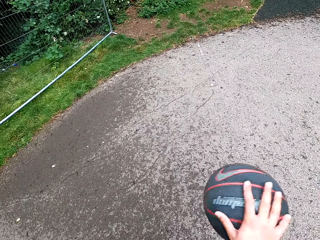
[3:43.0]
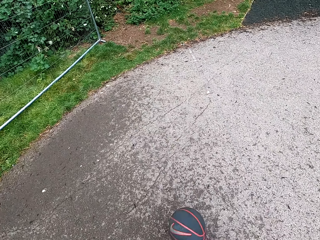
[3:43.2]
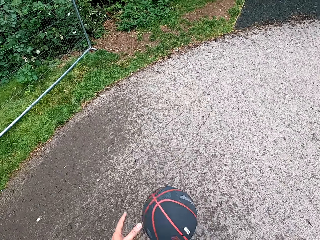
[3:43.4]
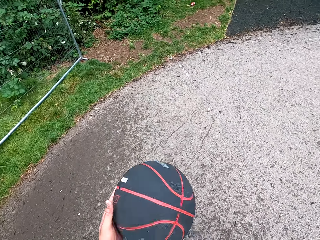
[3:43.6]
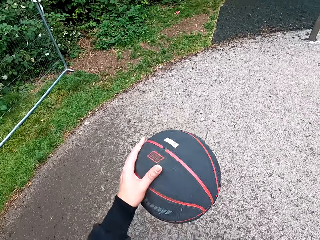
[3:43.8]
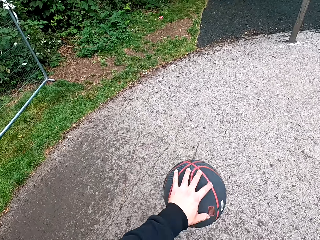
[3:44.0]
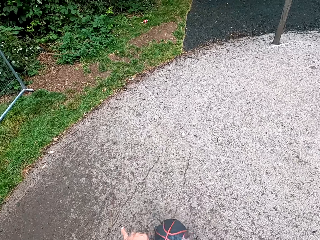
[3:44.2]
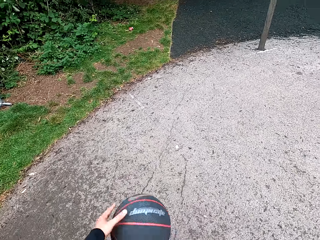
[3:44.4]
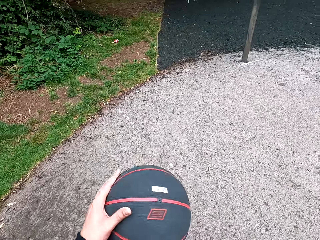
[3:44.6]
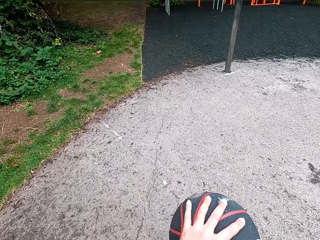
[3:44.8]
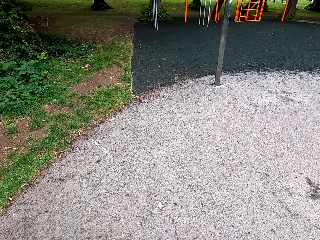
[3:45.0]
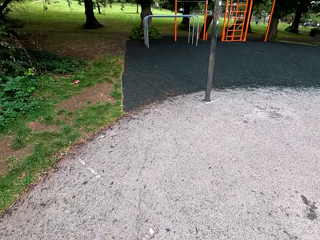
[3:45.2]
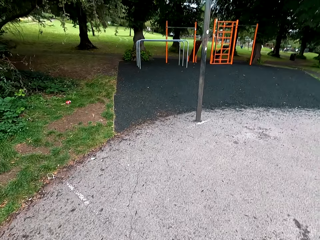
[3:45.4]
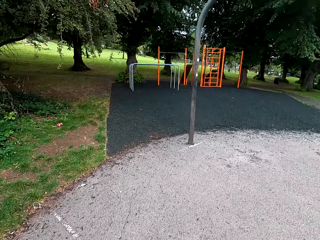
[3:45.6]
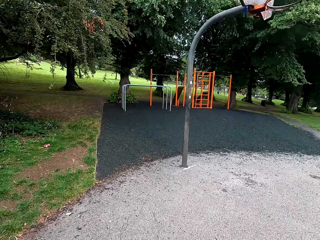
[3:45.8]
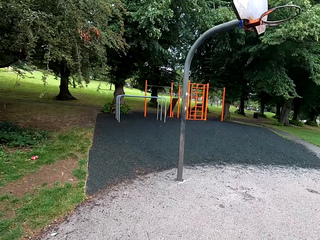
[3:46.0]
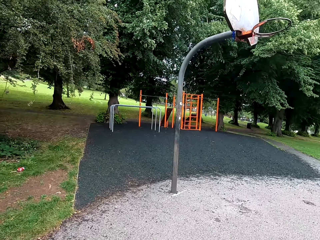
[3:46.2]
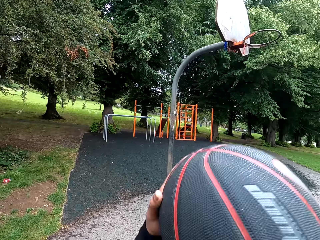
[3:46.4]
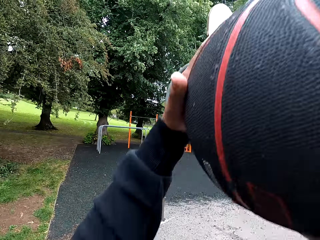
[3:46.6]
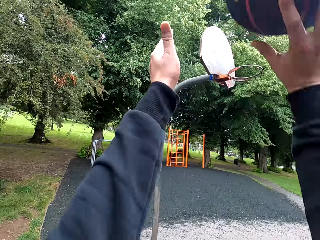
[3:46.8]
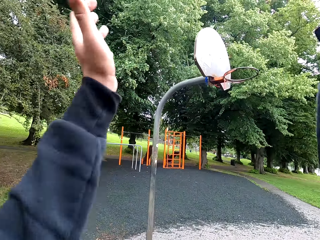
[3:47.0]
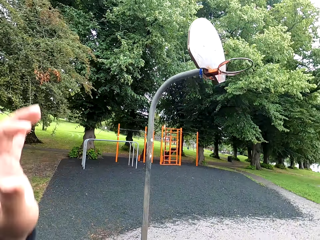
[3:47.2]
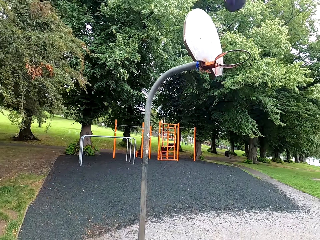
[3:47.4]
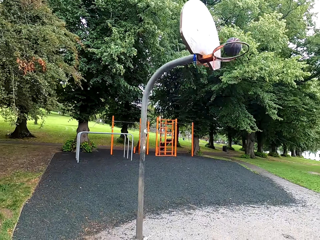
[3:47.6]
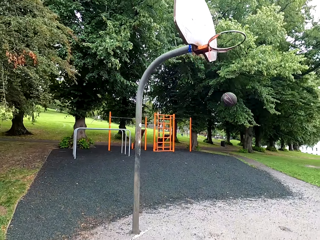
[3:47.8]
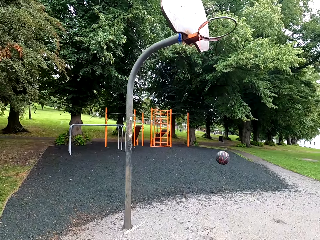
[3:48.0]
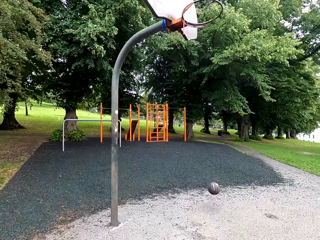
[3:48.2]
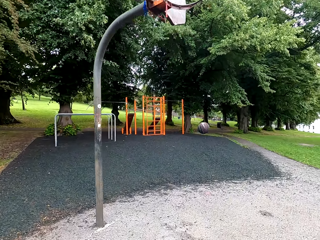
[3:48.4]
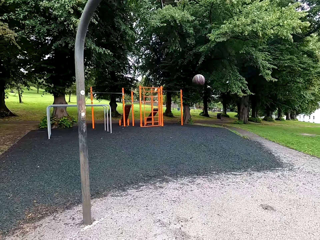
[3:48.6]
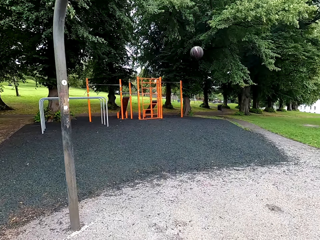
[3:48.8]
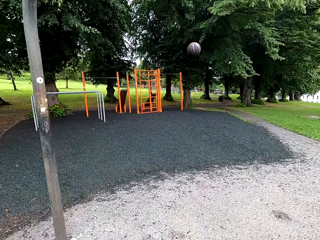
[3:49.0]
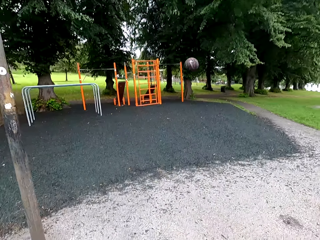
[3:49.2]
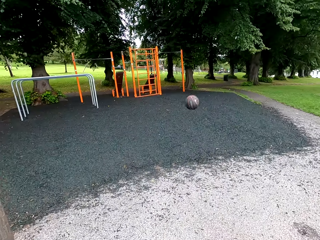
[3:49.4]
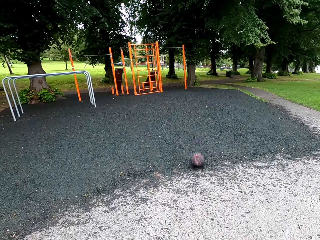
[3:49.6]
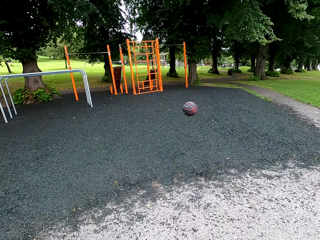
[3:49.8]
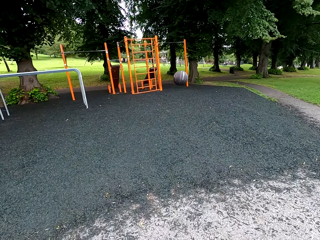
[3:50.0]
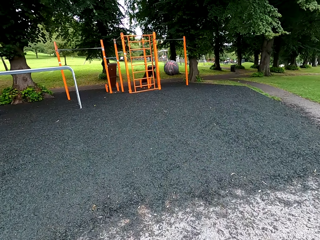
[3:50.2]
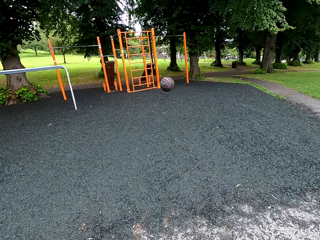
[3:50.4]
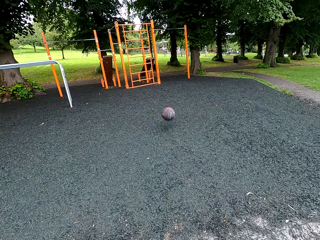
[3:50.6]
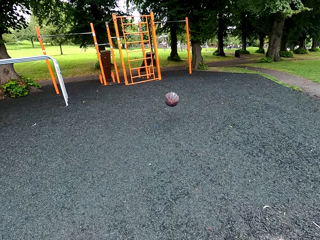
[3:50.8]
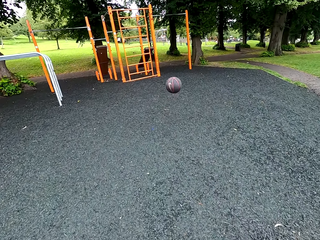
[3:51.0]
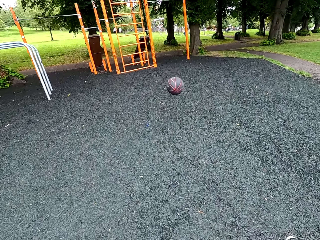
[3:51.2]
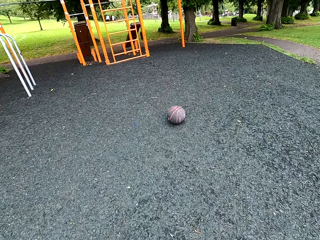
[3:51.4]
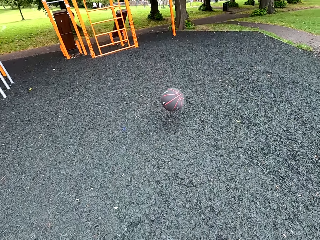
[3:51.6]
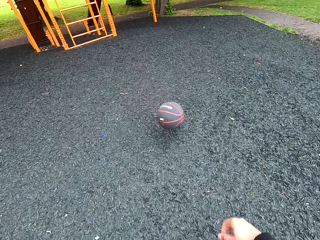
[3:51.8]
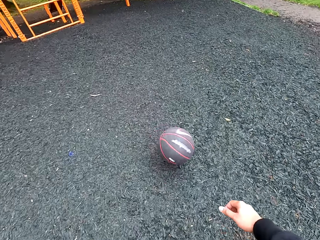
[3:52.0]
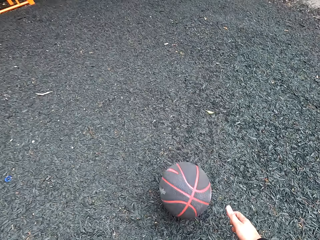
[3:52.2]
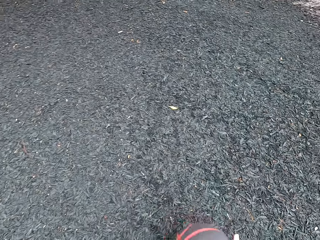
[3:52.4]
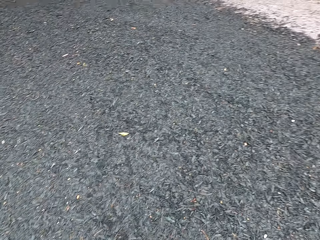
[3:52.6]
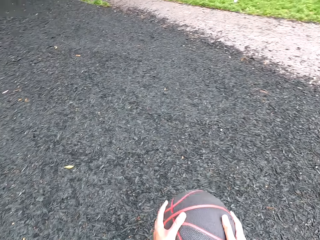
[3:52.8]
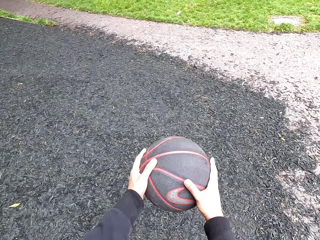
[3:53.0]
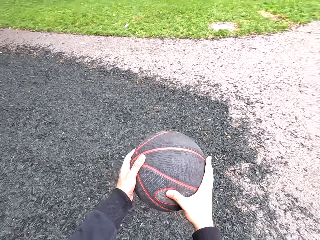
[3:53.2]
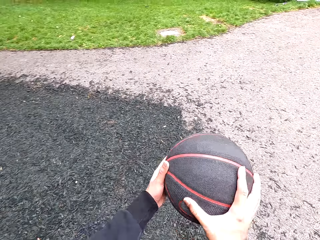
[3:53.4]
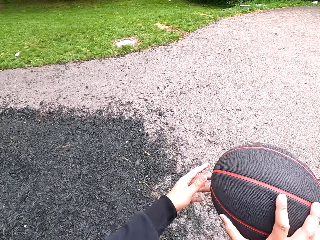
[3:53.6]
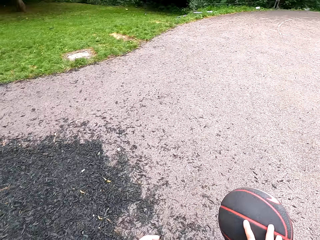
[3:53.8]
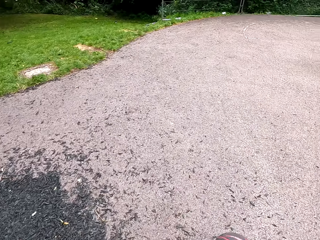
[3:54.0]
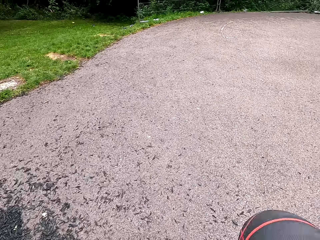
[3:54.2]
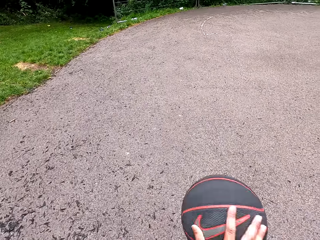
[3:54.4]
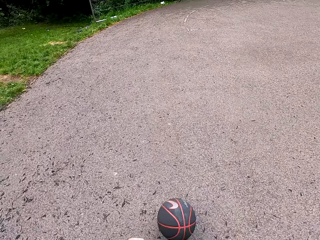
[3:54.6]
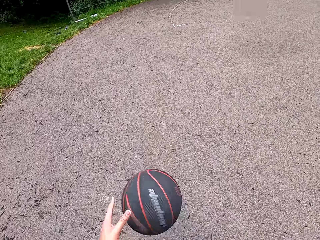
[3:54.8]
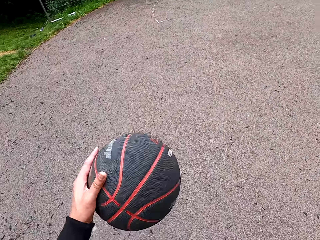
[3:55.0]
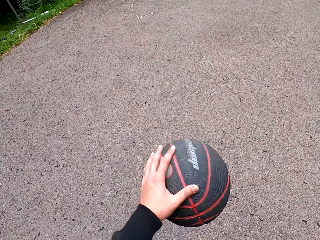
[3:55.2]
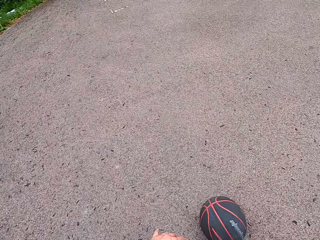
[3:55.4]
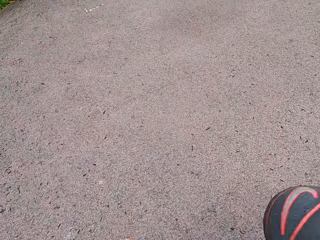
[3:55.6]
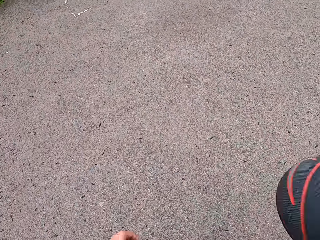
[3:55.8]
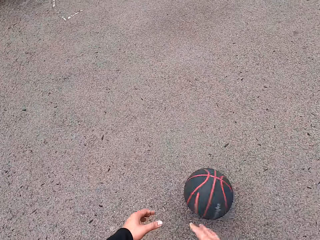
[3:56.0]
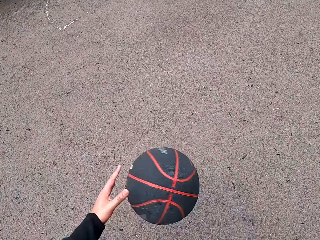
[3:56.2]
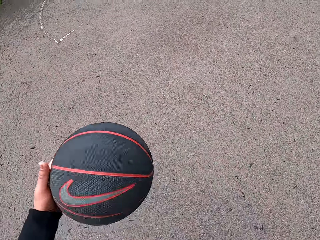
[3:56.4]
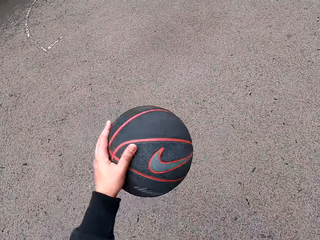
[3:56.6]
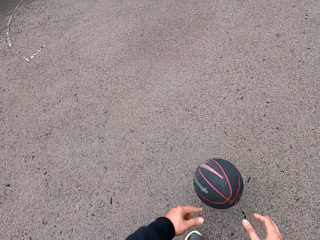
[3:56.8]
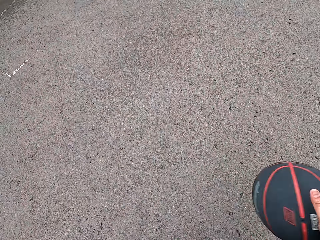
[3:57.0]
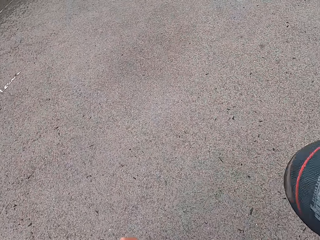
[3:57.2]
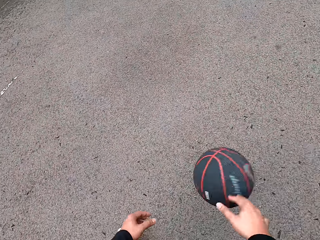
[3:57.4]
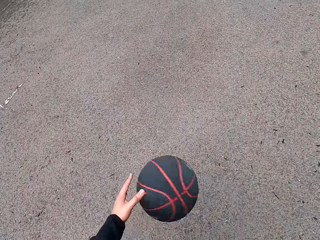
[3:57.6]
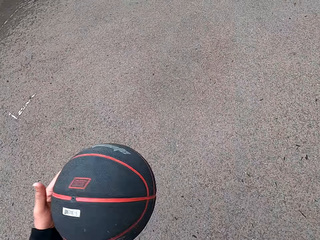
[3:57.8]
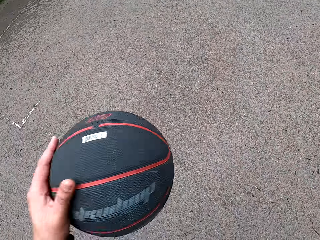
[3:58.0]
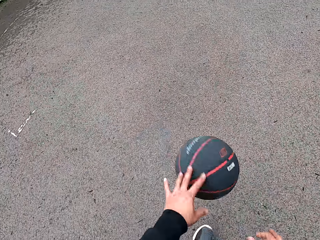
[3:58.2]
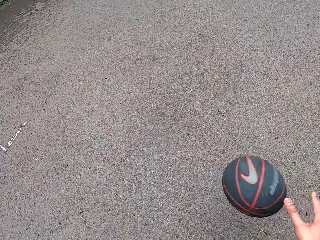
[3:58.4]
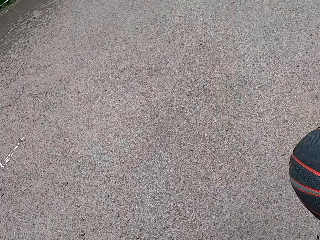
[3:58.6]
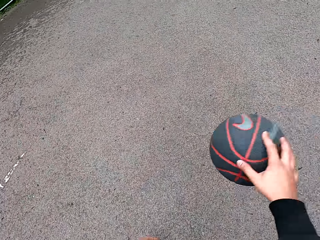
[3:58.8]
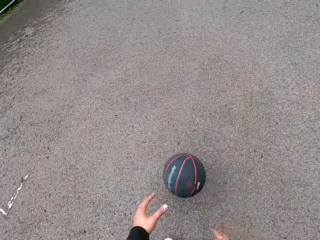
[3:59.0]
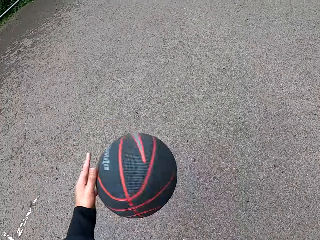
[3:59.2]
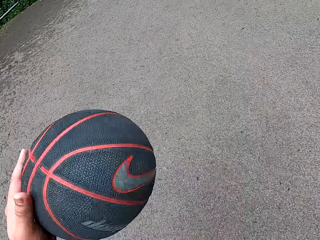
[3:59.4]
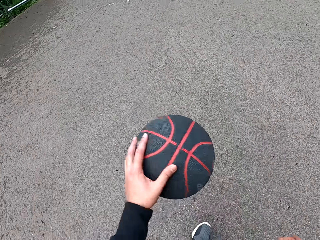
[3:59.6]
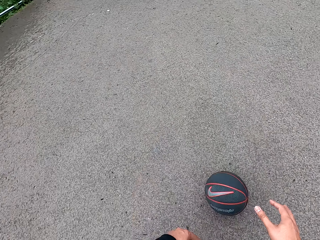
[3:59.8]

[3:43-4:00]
The camera wearer holds the ball up. They throw the ball in the goal post. They play basketball. They take the ball. They play basketball.

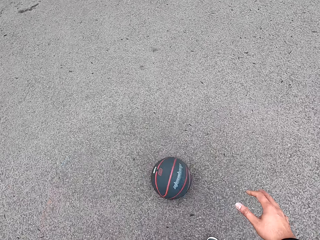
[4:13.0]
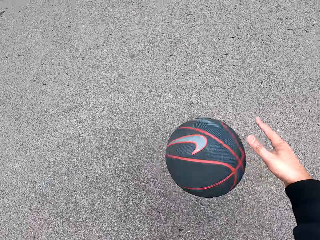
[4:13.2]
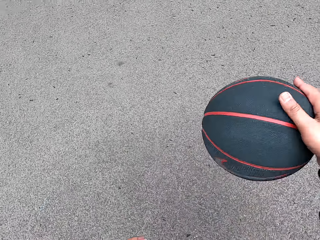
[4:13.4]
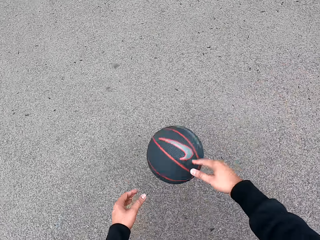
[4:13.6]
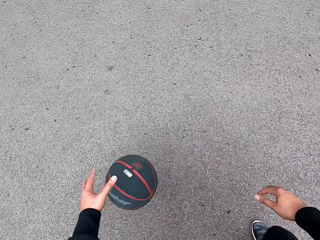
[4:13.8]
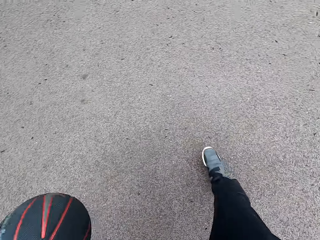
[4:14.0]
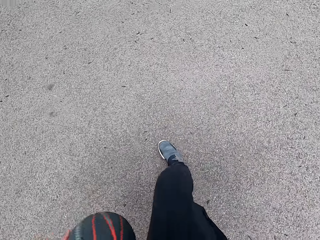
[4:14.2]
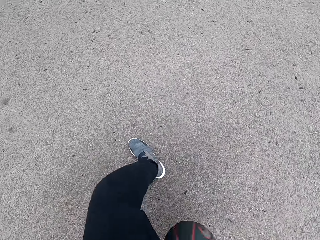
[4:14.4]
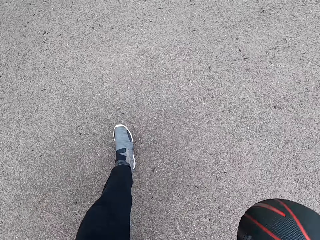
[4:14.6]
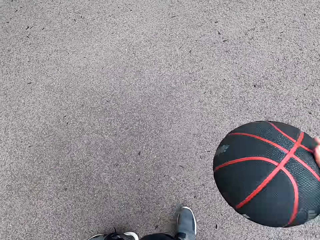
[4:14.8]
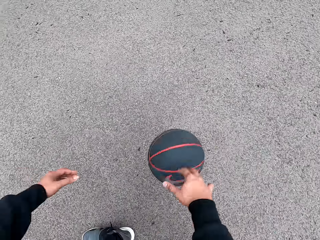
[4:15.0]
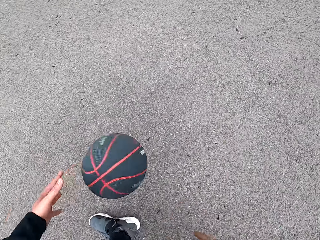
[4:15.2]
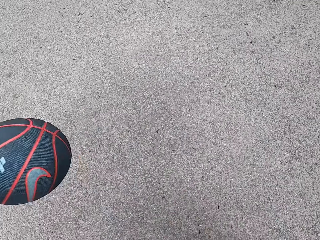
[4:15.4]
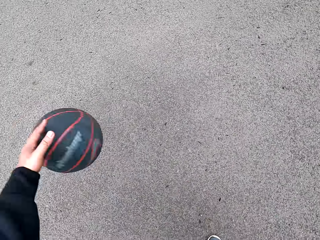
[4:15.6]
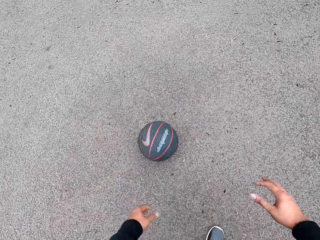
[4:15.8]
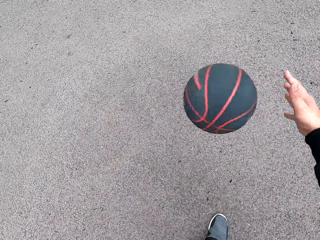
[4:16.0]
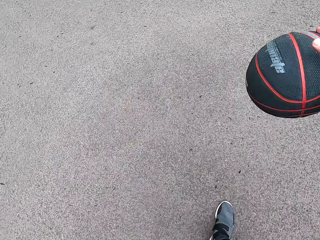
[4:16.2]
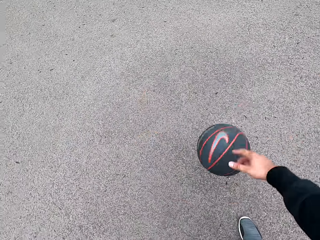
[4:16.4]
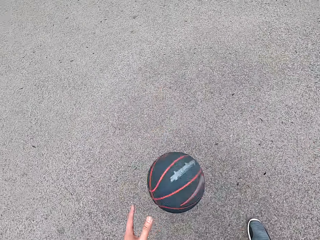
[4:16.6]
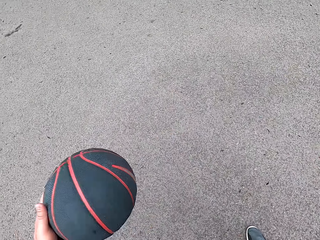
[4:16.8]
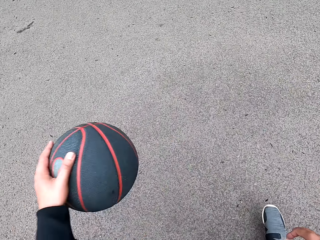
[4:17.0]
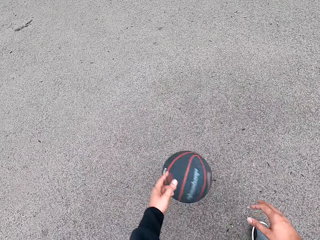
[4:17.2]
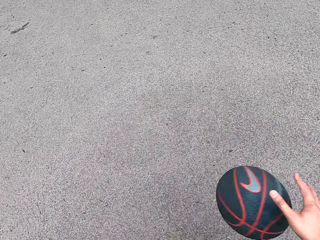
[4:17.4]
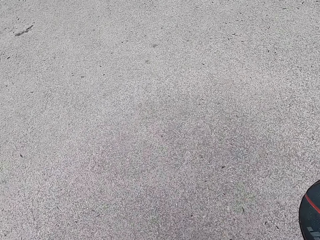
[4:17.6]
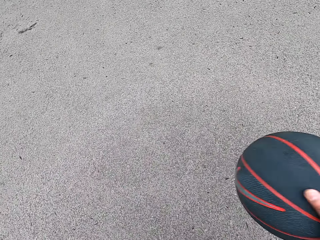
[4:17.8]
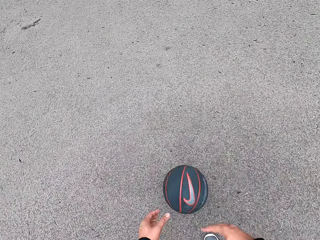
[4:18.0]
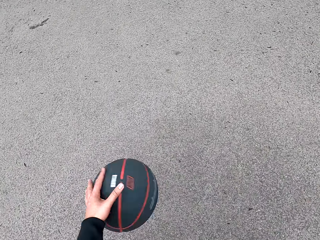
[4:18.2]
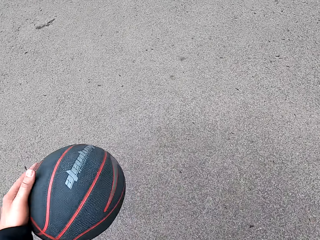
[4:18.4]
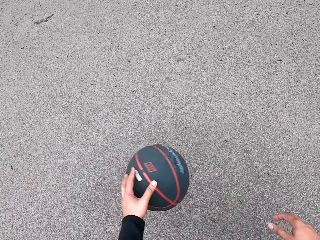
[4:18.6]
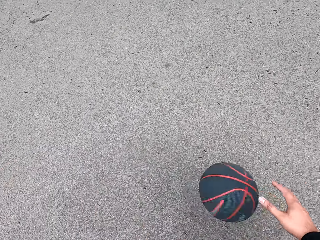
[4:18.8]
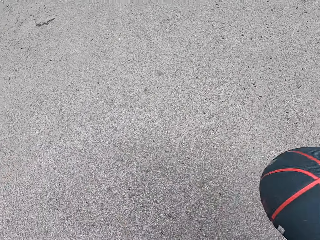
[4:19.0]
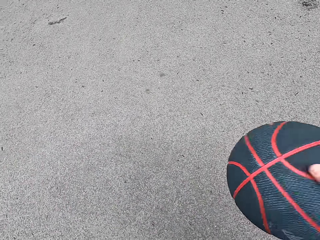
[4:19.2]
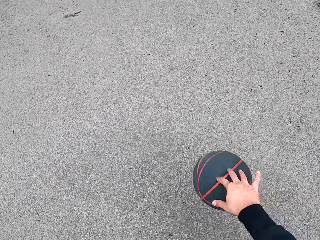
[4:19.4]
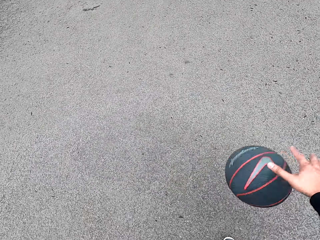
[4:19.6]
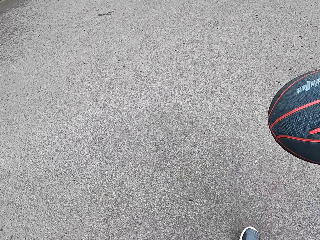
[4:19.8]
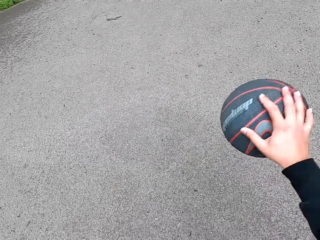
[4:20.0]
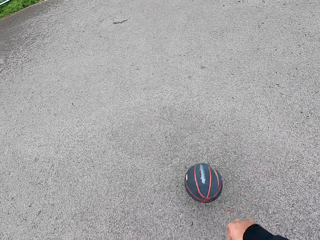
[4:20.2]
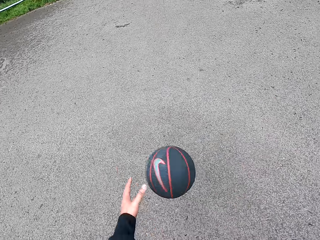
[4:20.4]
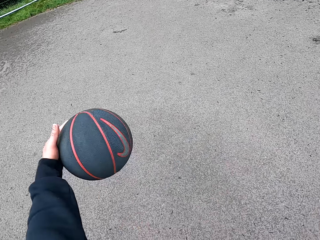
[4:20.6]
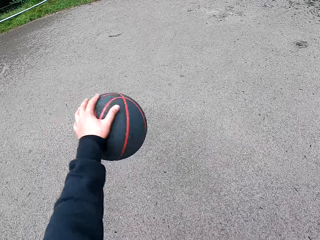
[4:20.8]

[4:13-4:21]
The camera wearer plays basketball.
